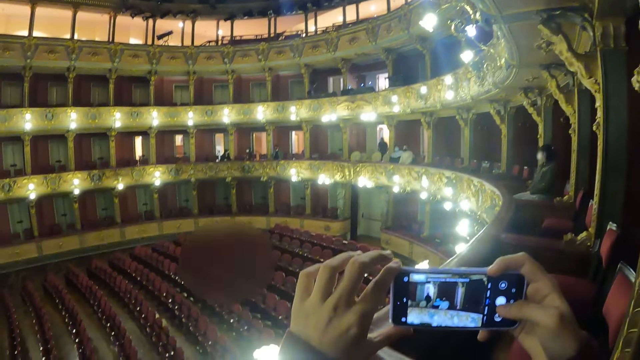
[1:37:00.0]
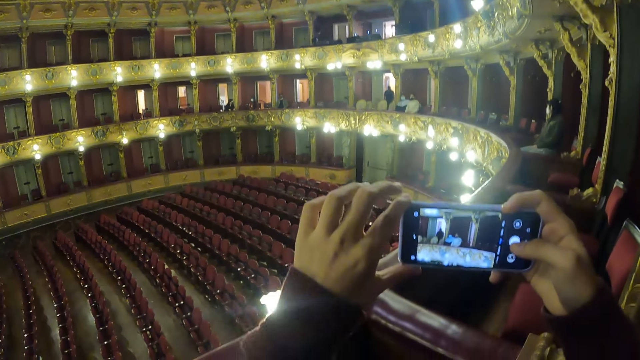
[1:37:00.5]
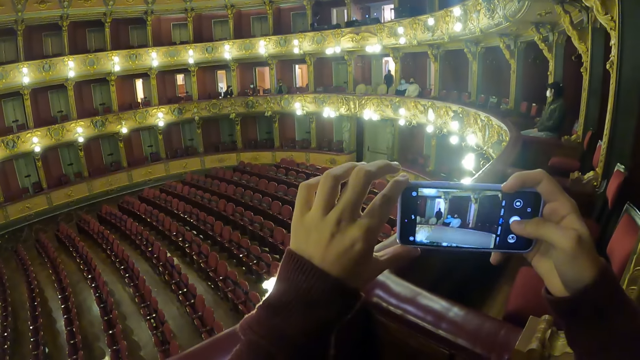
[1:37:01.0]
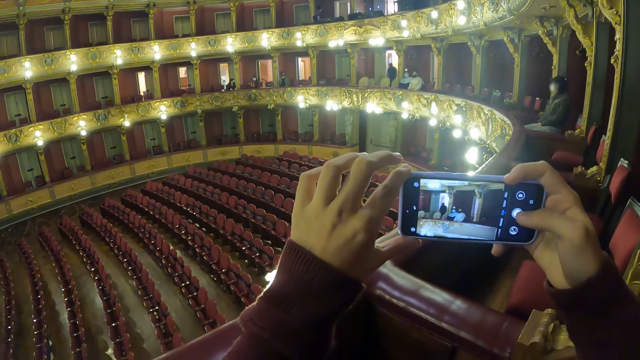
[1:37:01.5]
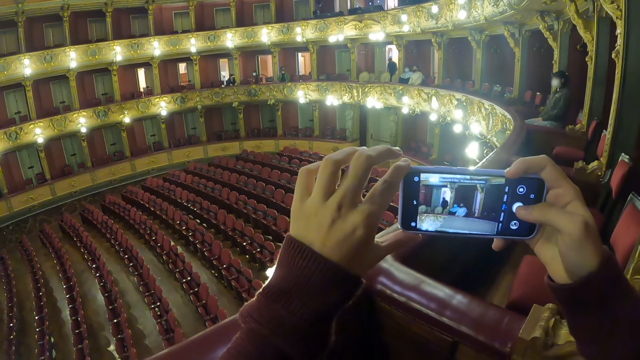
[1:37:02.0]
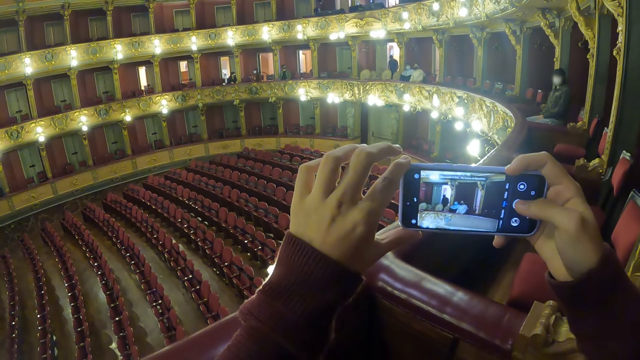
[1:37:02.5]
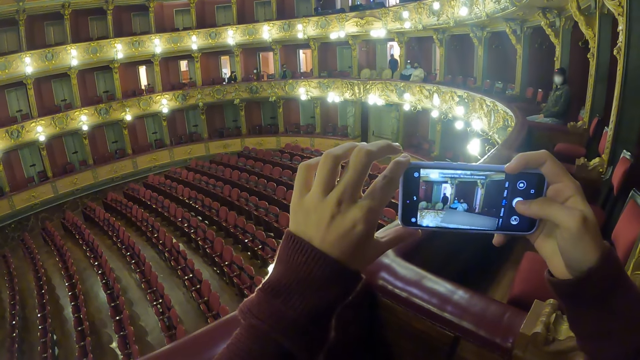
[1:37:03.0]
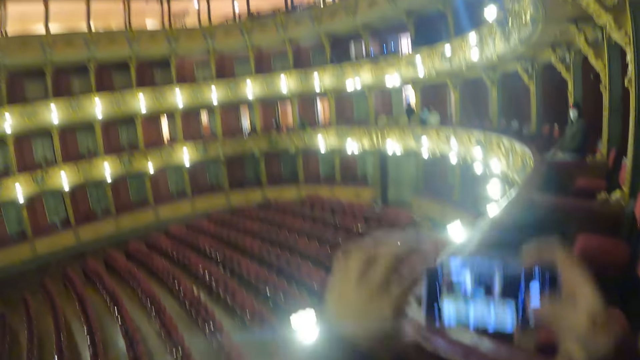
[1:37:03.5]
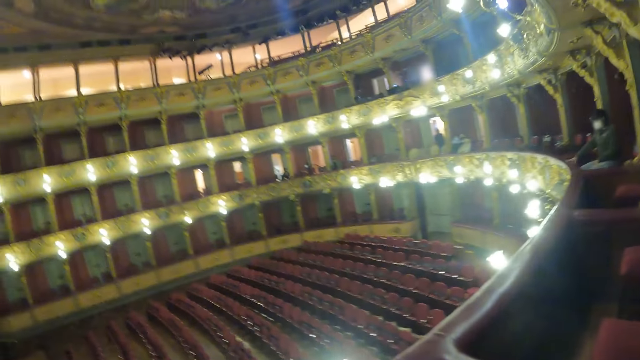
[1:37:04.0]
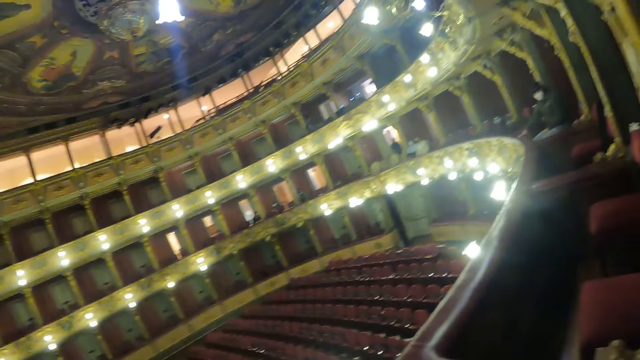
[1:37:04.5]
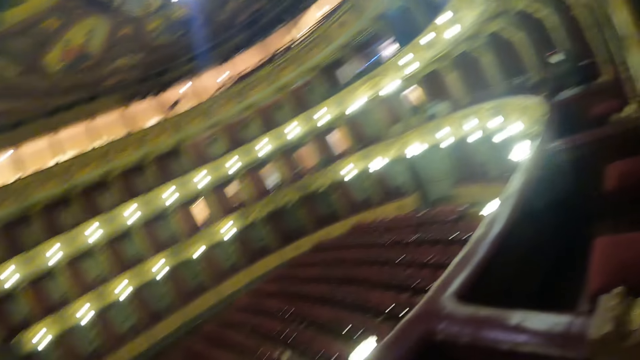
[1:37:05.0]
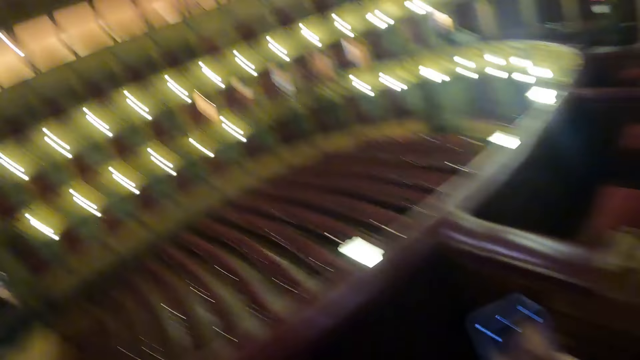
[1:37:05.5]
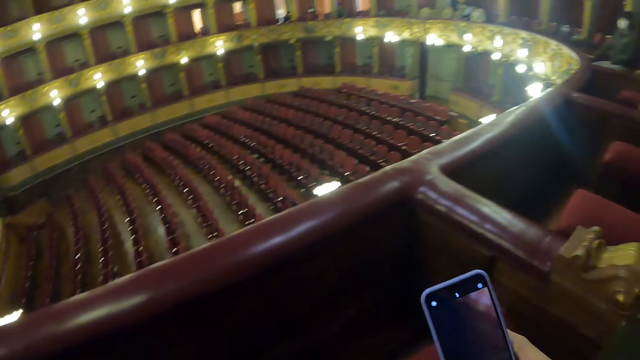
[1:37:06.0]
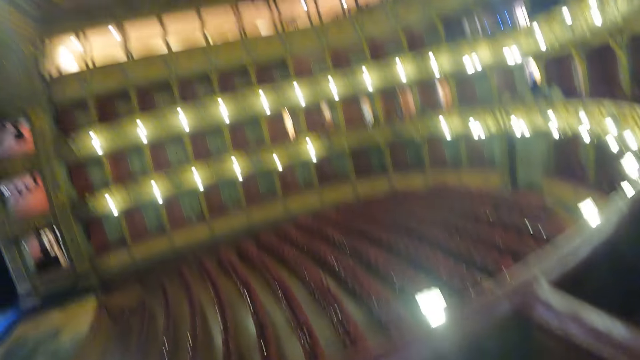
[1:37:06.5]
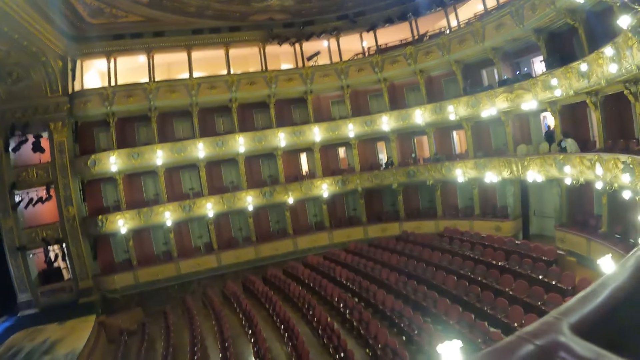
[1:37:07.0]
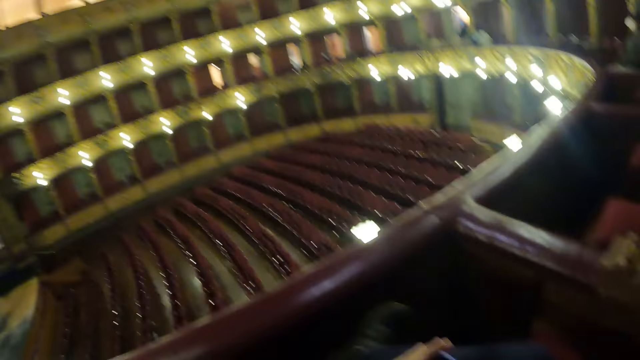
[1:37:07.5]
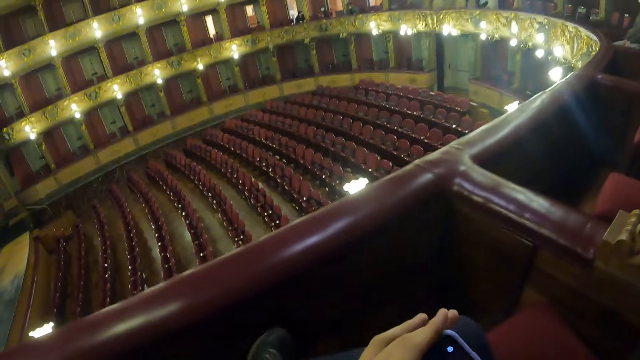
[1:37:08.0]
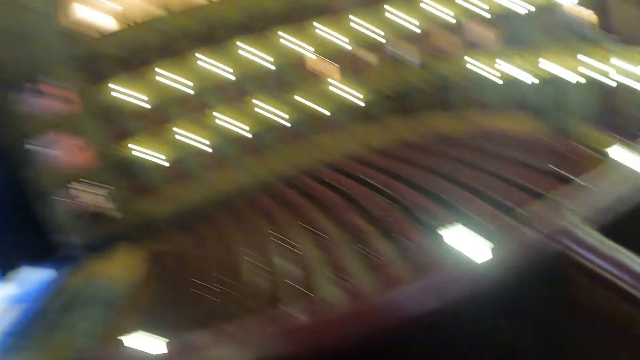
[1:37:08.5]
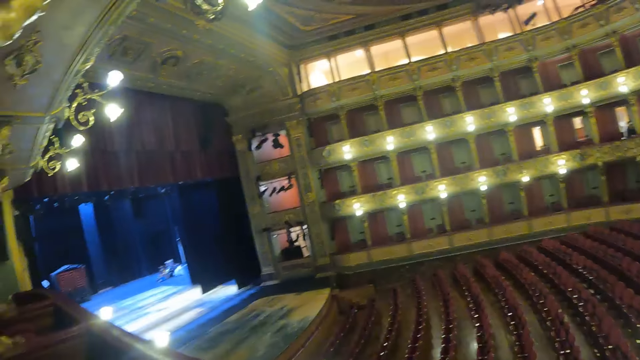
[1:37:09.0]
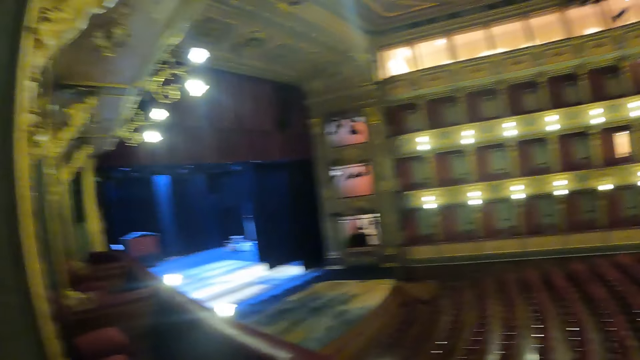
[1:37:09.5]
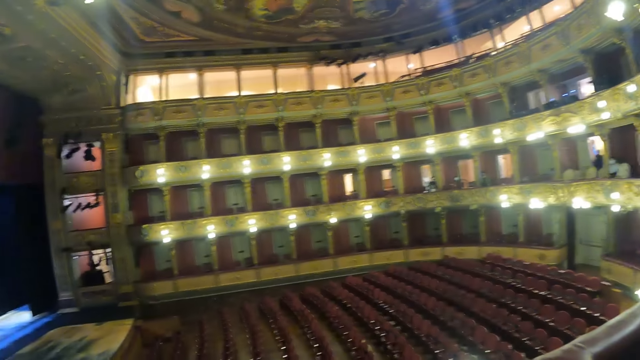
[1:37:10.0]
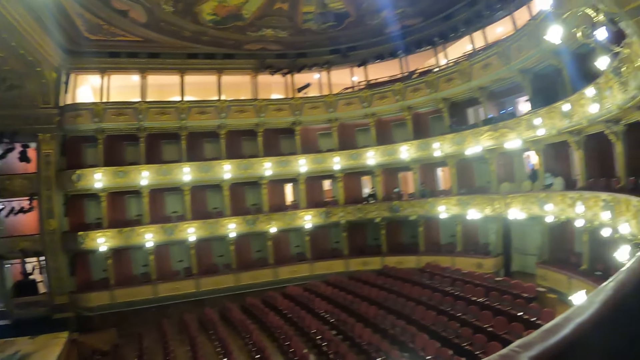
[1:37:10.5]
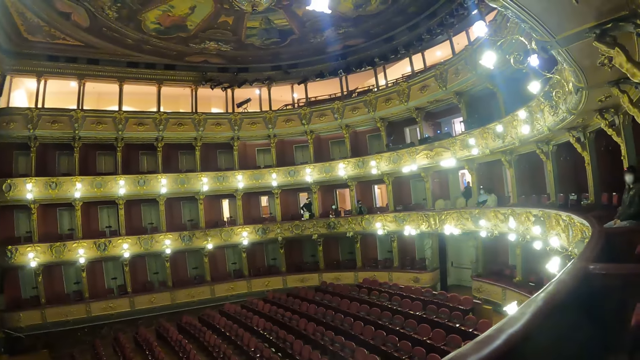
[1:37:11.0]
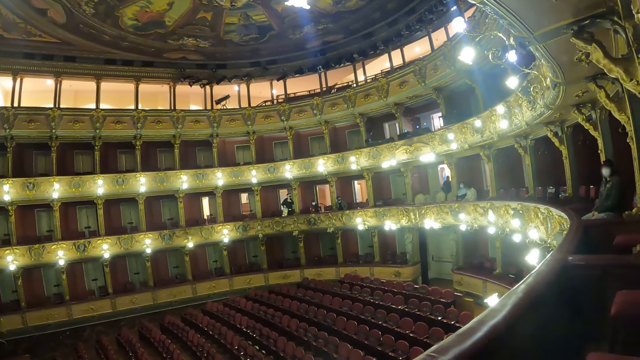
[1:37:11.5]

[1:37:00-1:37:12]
The camera wearer looks around the stage. He operates the phone in his hands. He looks around the stage.

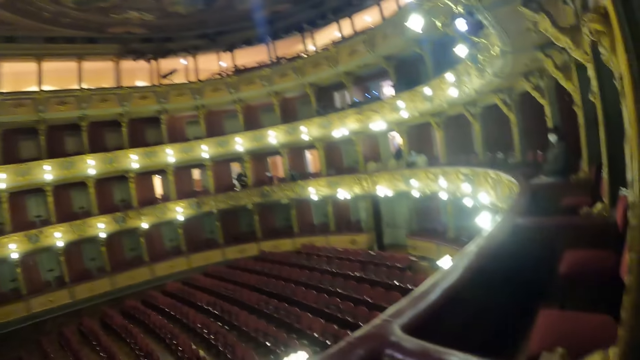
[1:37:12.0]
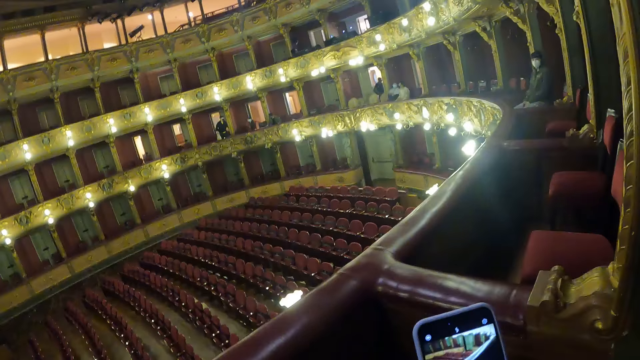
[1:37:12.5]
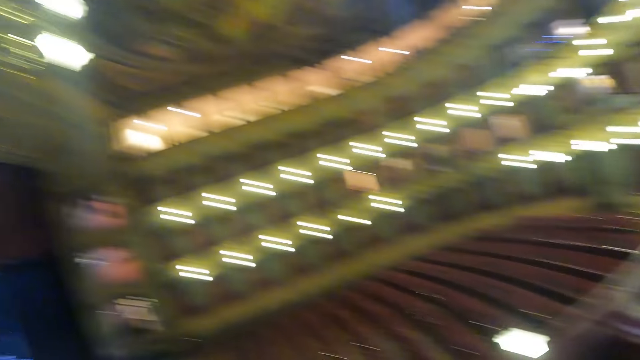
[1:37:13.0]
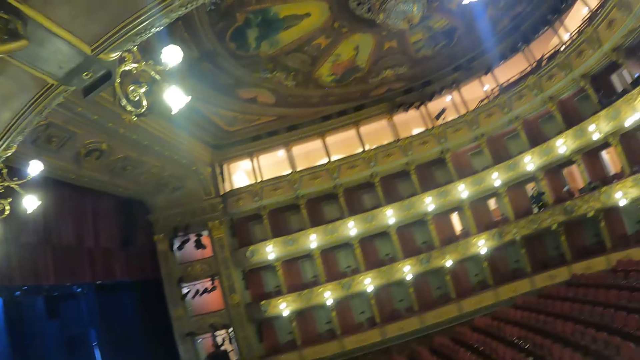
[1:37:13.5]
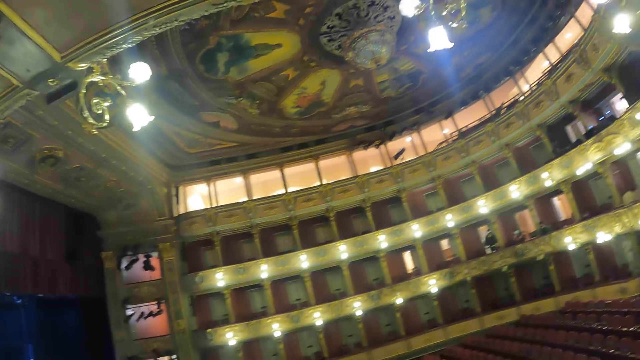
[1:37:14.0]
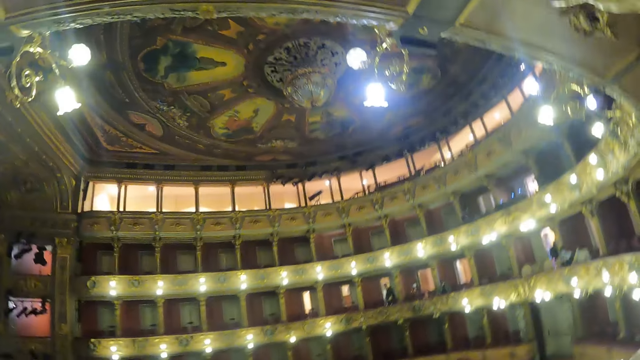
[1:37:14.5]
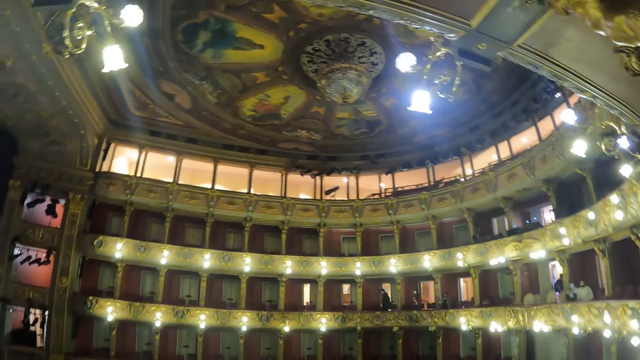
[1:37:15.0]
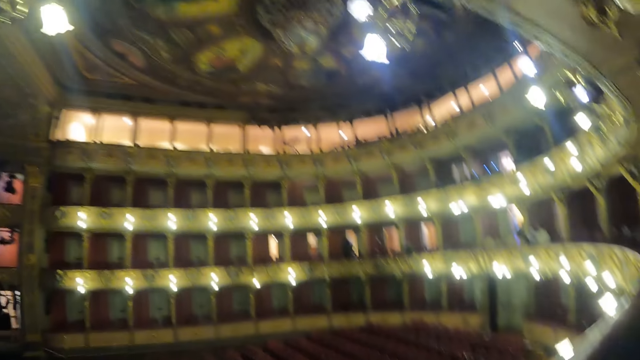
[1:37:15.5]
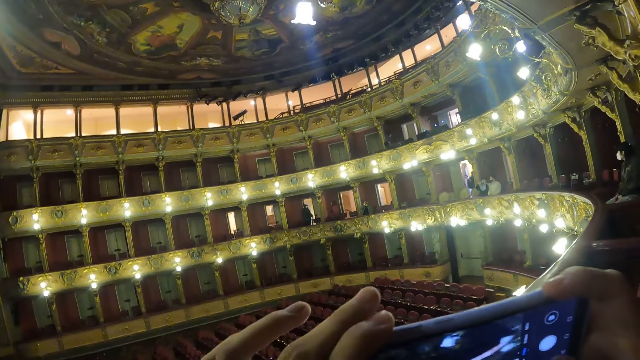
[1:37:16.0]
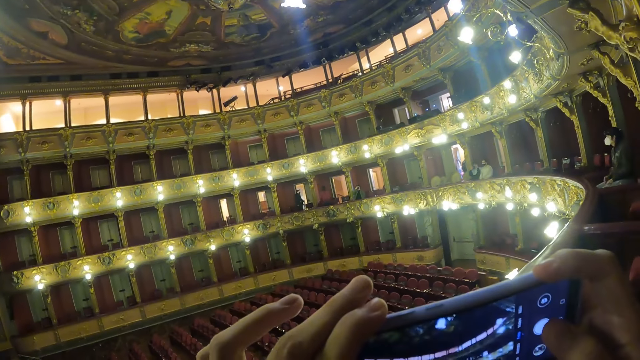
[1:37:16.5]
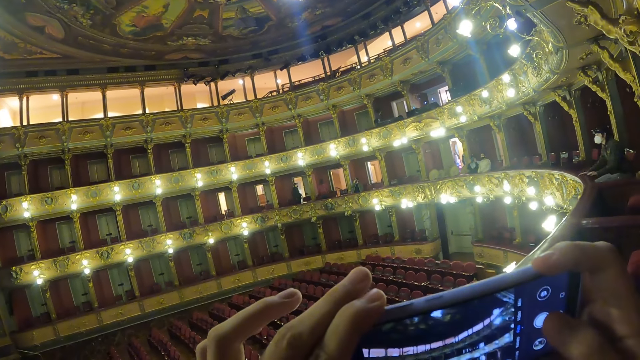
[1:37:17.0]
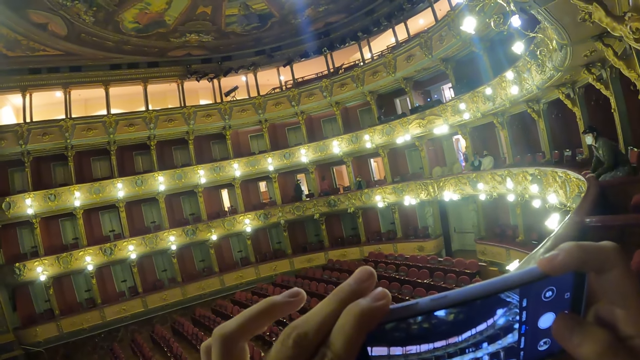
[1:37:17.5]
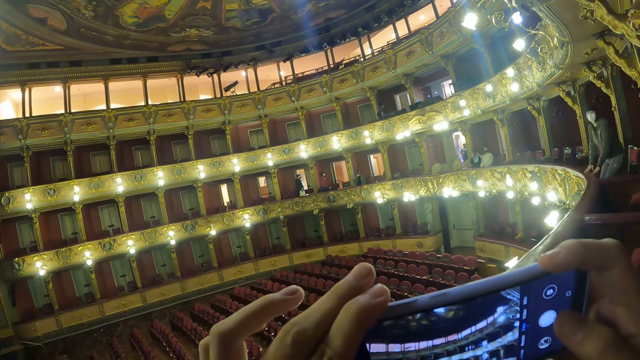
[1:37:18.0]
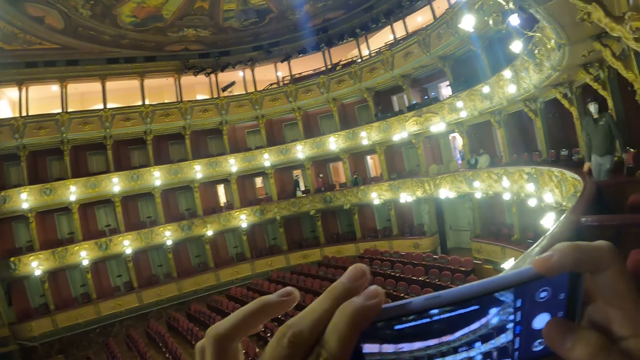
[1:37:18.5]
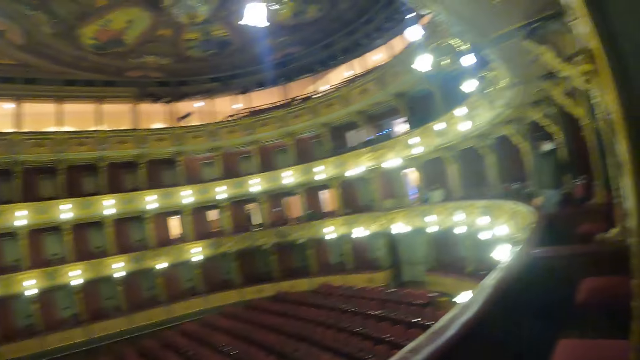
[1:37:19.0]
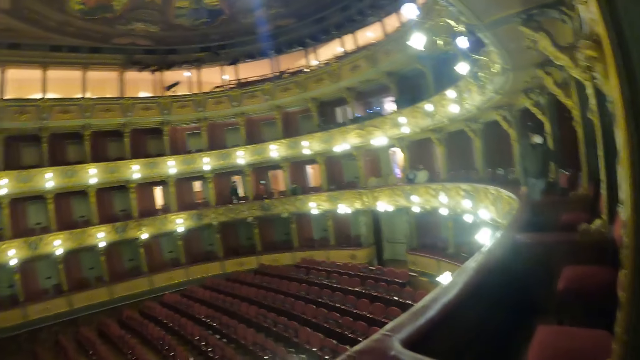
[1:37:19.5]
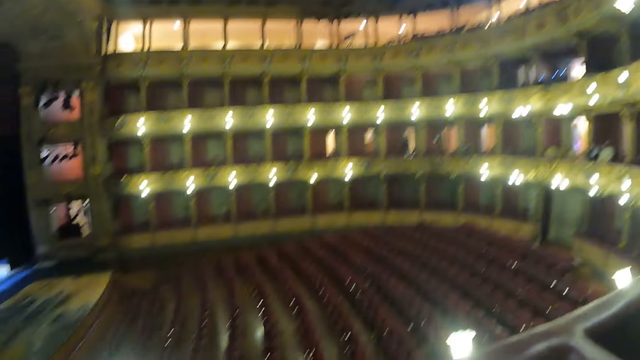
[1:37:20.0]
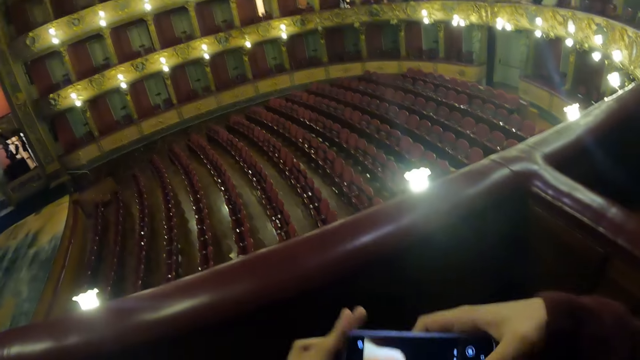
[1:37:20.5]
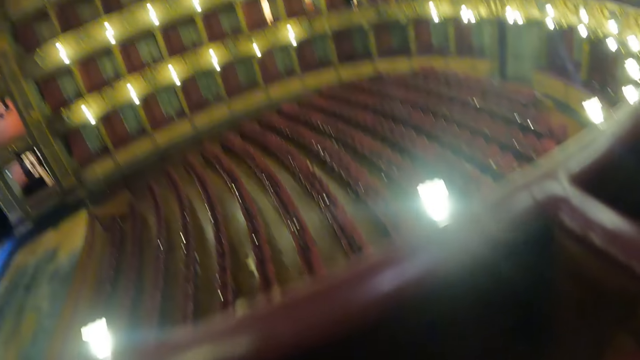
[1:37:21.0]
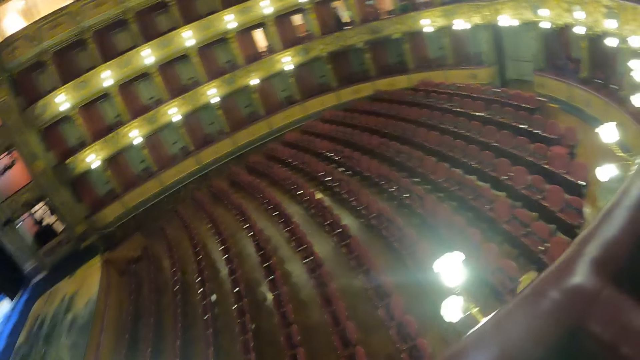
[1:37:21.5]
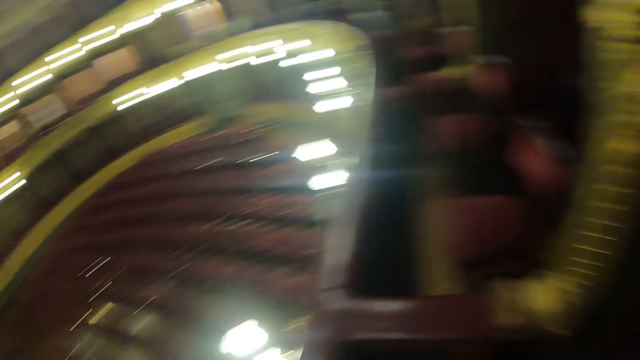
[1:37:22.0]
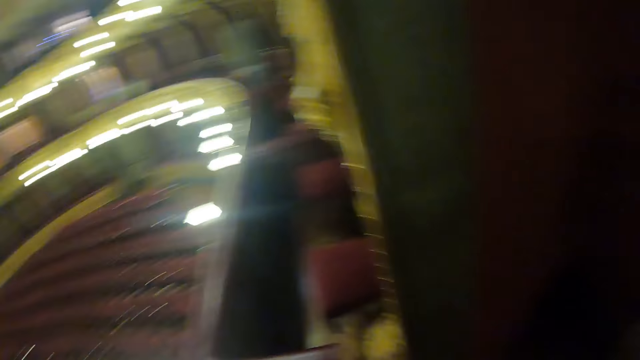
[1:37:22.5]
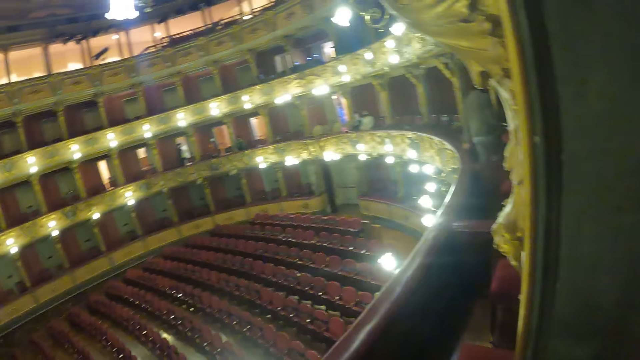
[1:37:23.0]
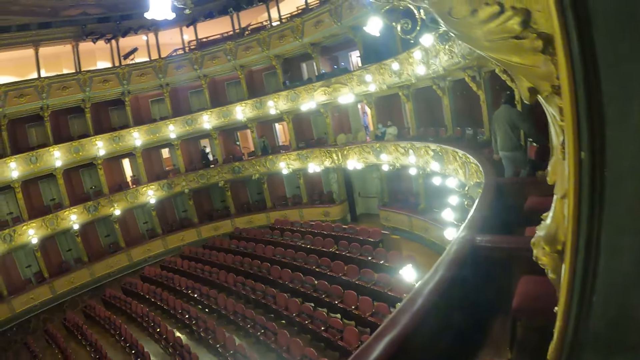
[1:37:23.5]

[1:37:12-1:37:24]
The camera wearer operates the phone in his hands. He looks around the stage.
